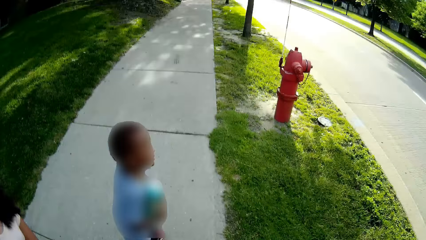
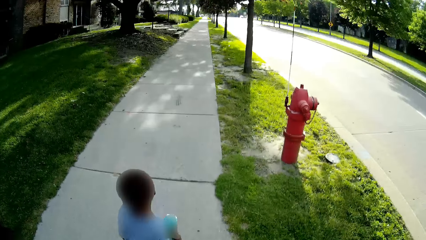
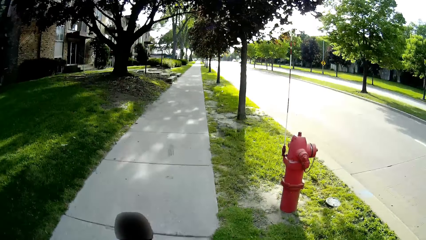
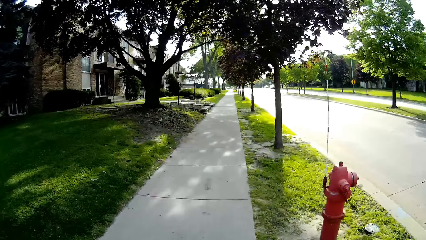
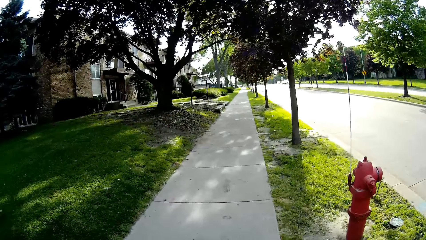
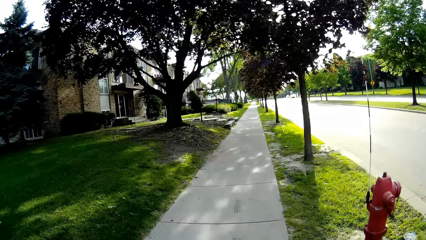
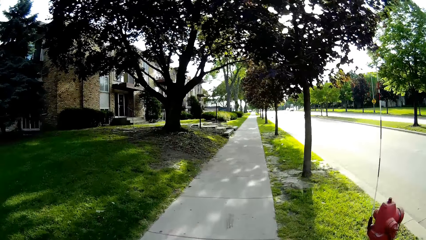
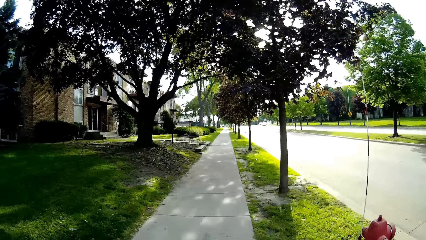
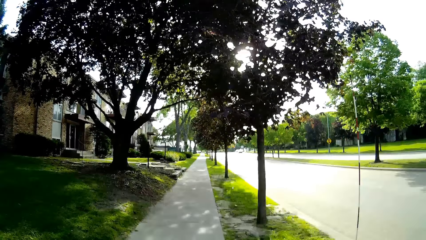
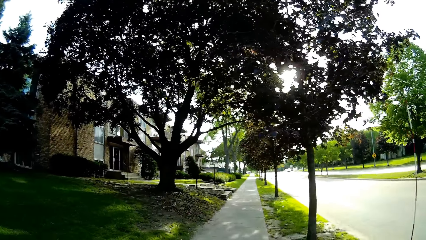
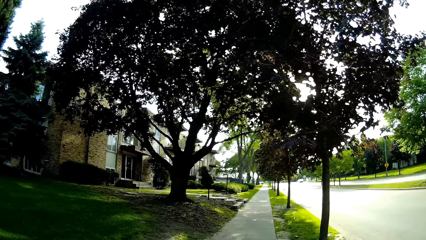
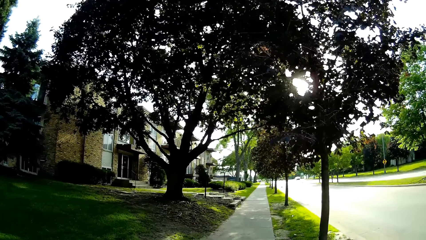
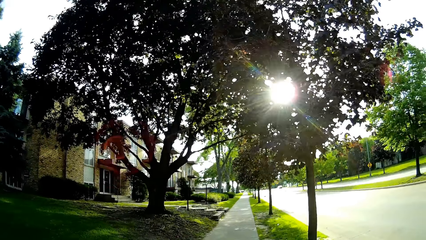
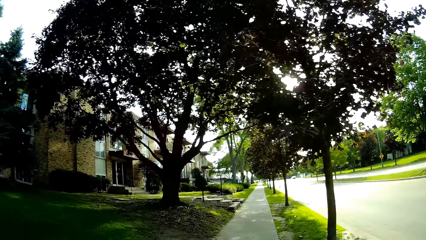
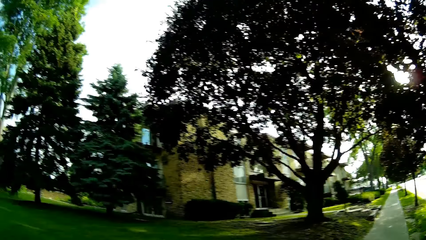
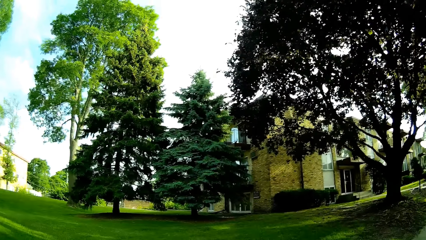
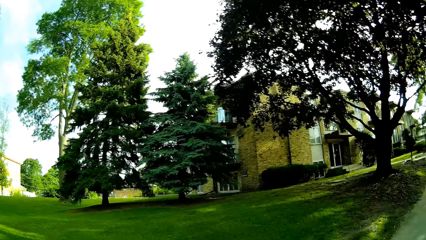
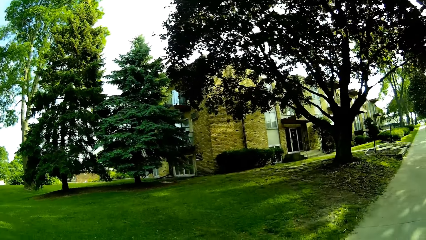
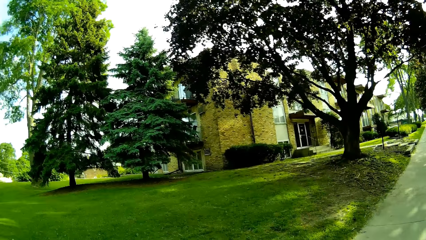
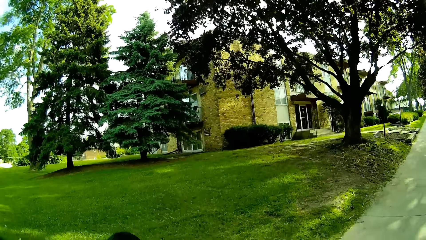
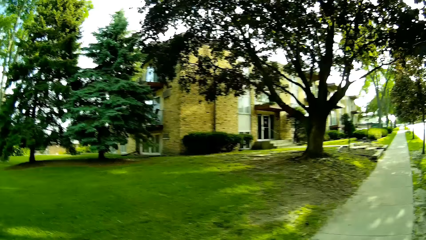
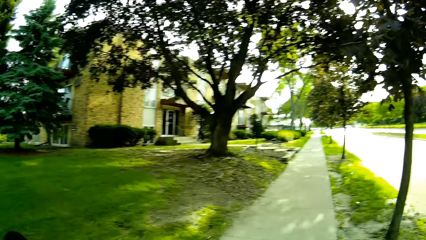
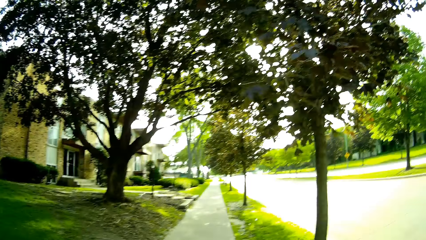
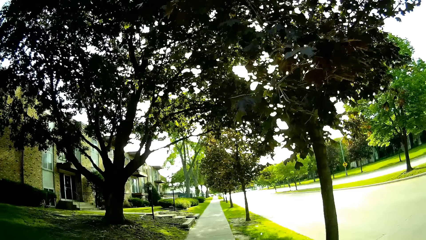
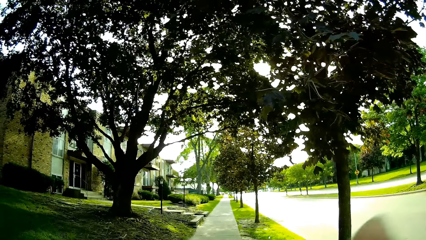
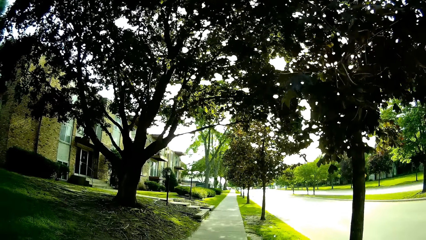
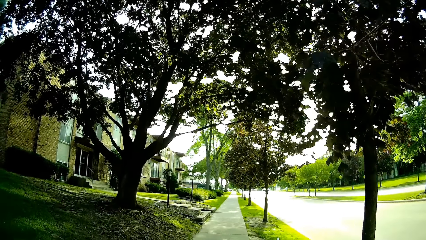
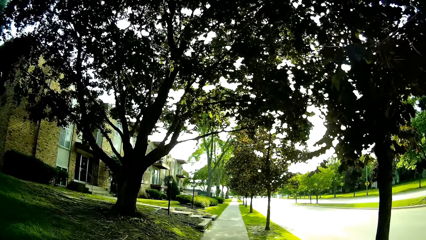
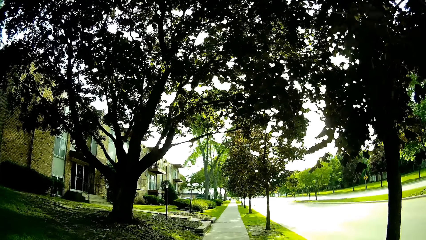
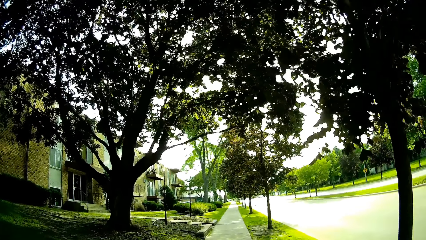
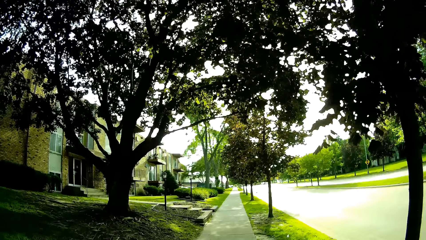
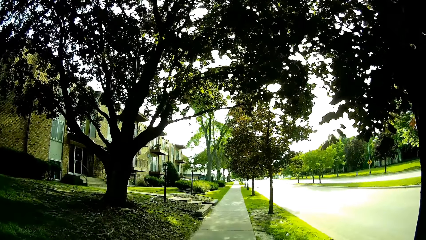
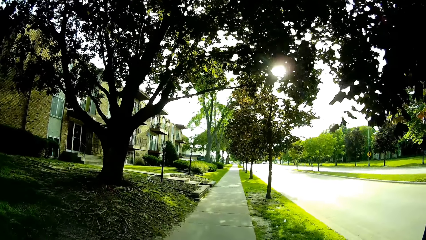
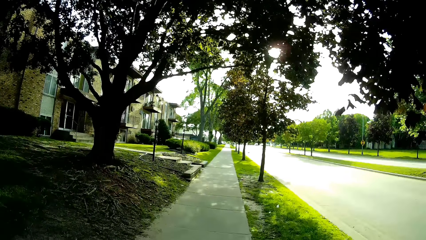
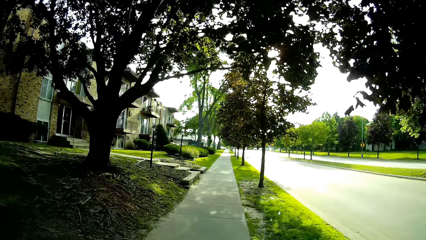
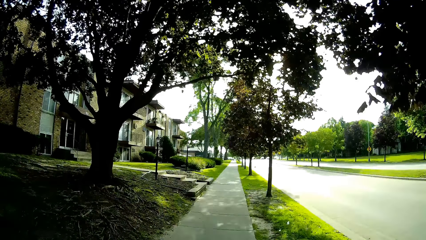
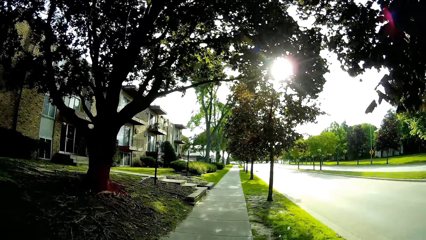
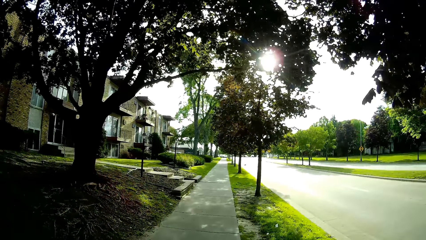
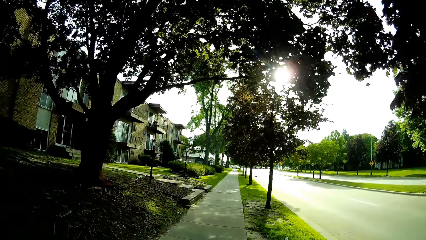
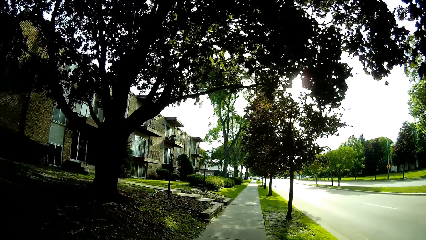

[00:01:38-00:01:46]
The girl interacts with the camera wearer. The camera wearer talks to the girl and the boy.

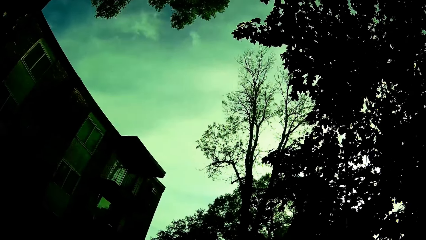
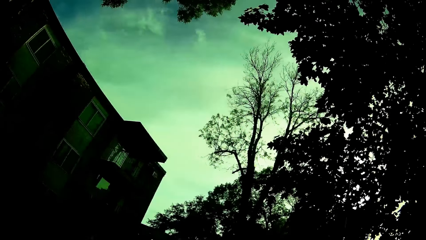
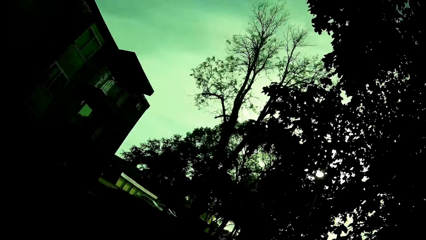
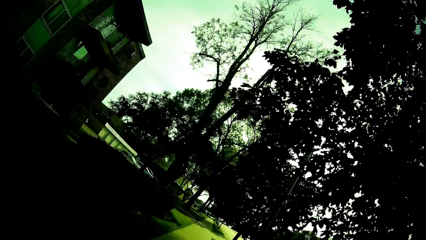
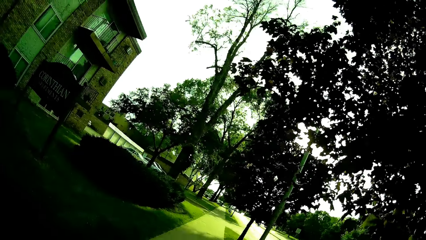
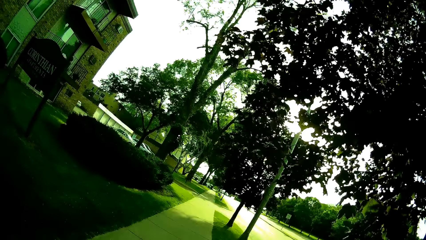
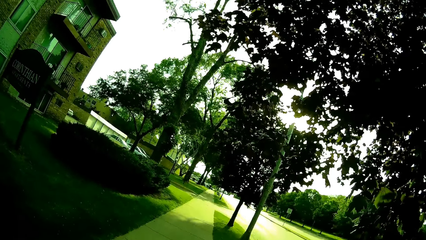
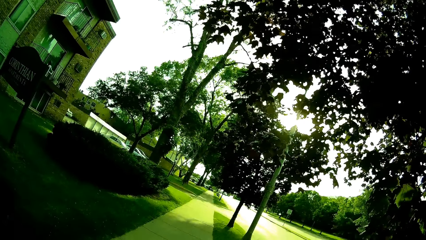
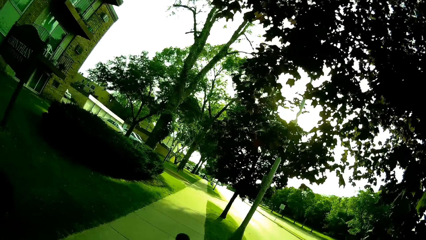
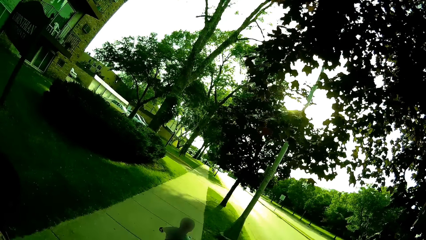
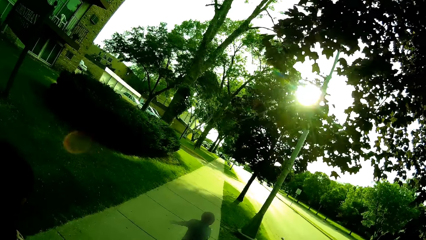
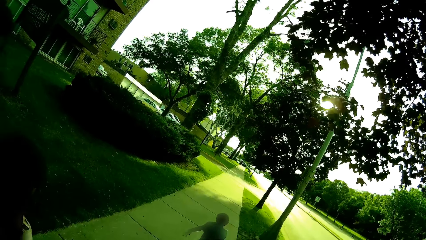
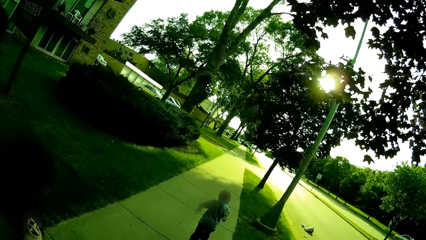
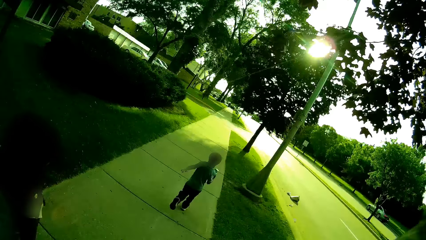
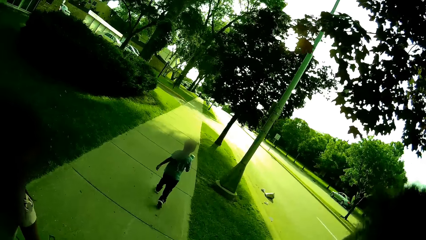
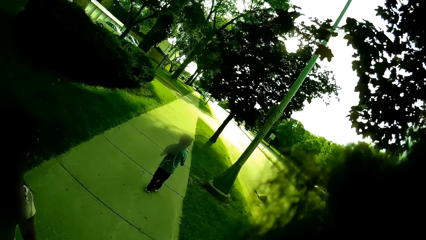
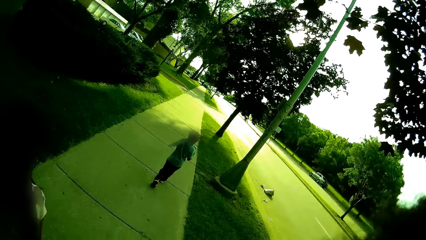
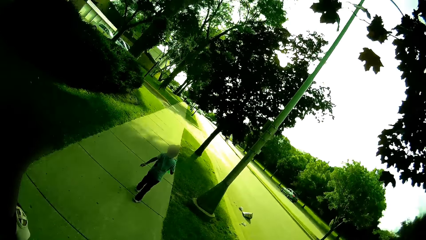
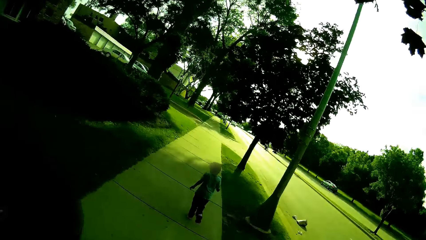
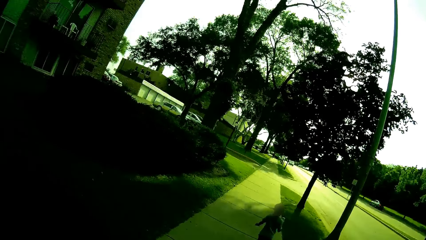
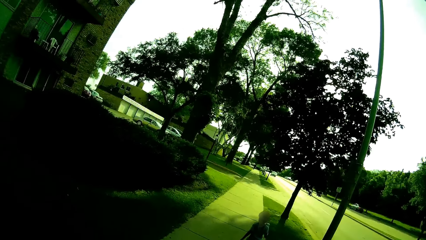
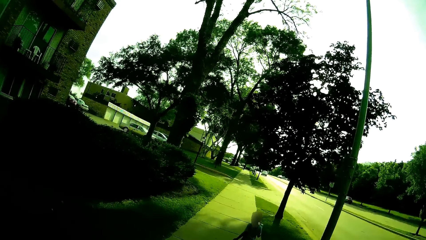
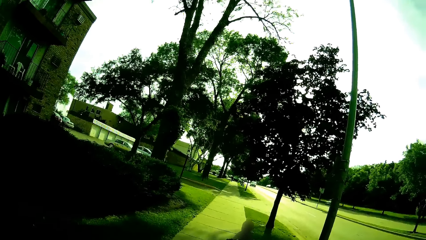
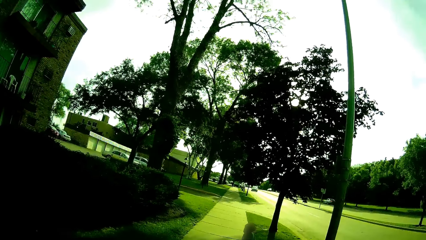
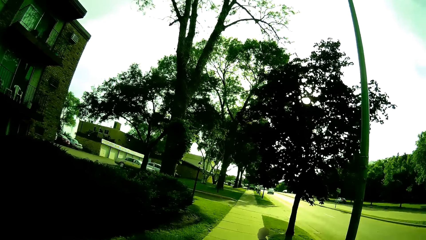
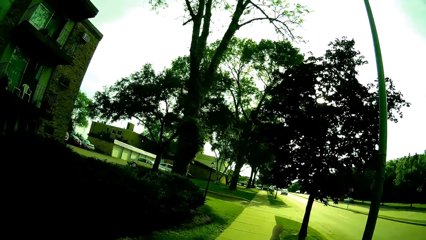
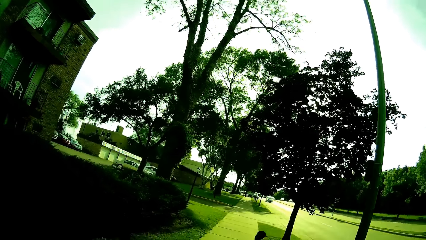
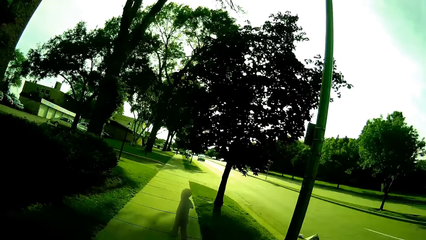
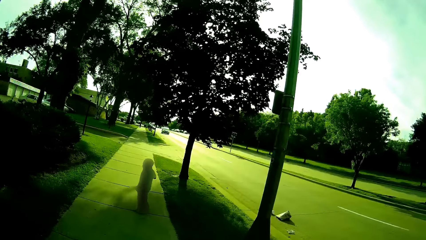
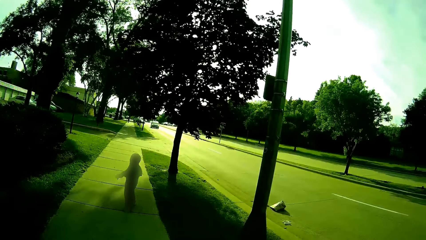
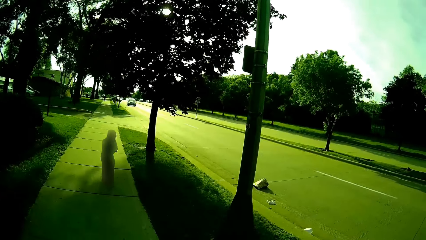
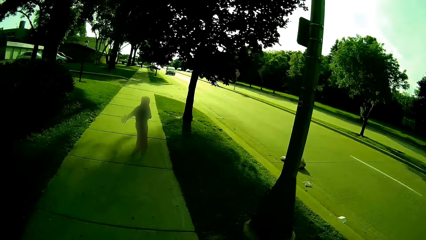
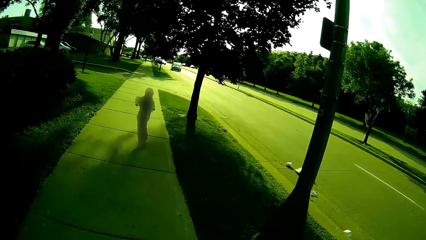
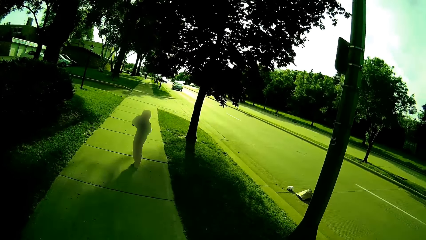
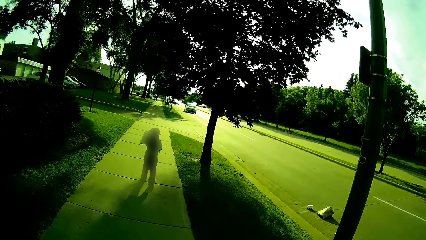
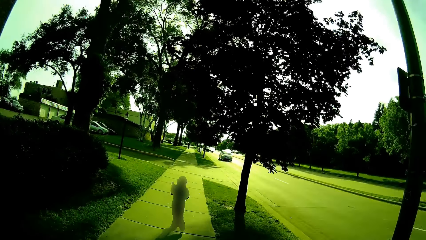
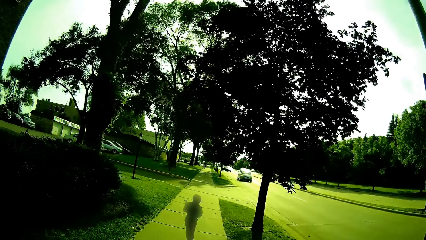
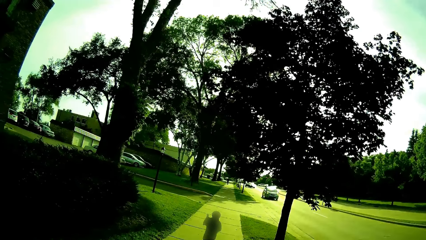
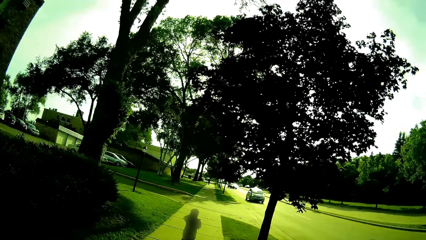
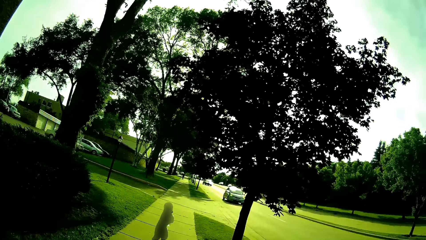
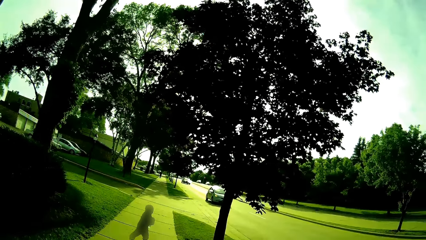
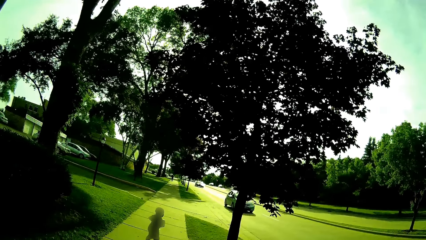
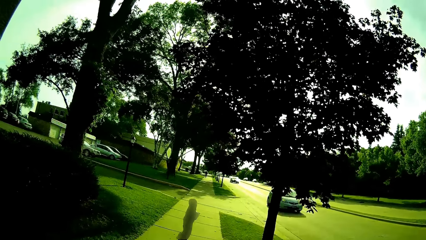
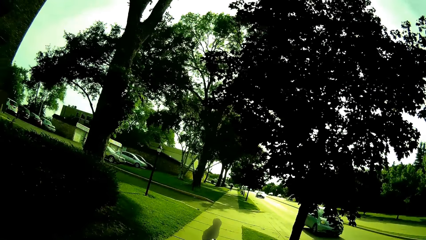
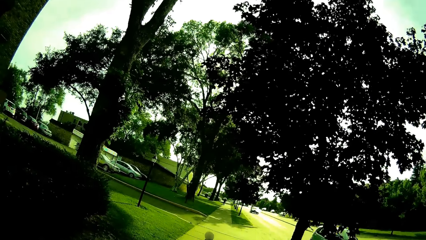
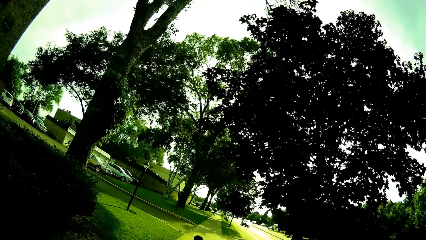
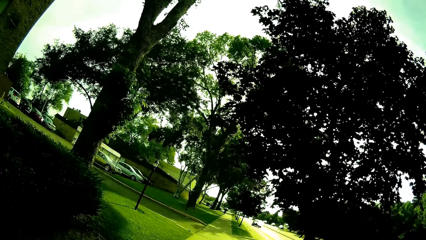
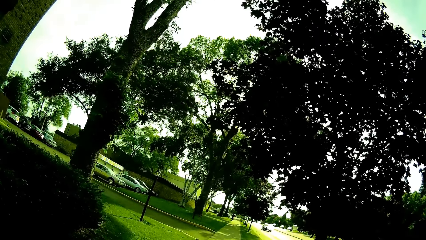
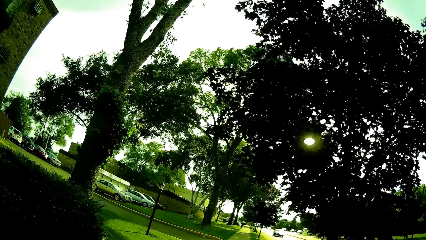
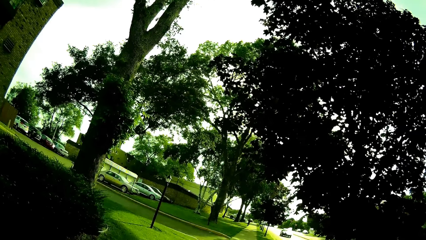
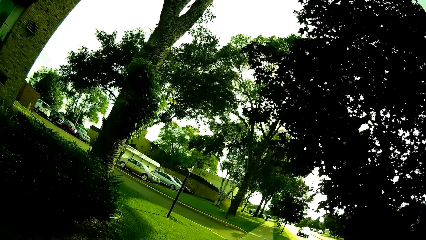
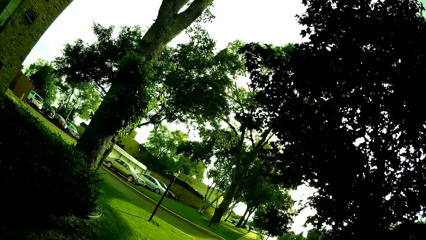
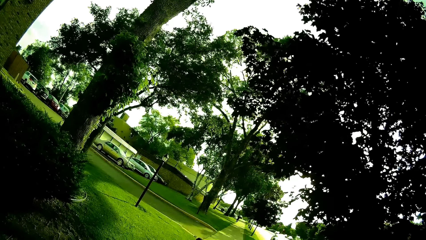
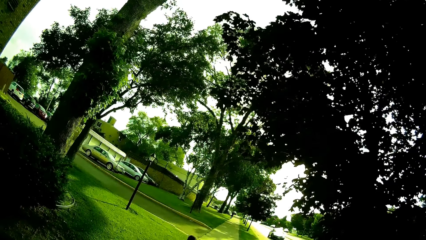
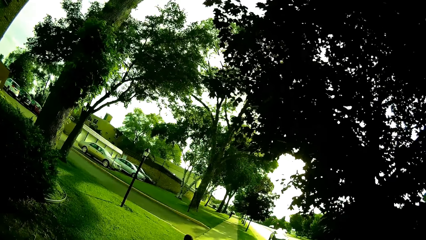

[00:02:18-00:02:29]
The camera wearer interacts with the baby.
